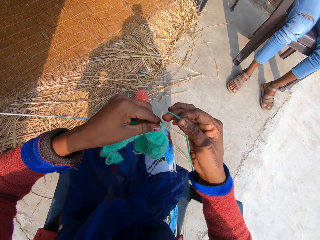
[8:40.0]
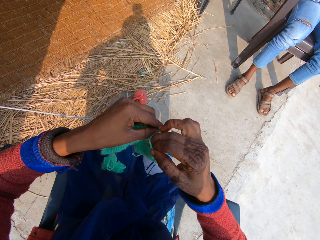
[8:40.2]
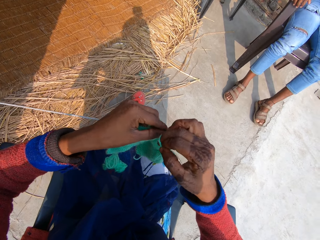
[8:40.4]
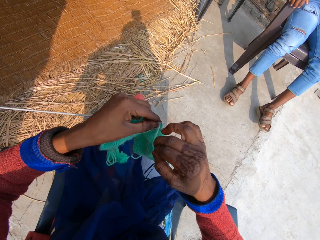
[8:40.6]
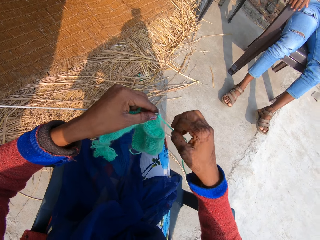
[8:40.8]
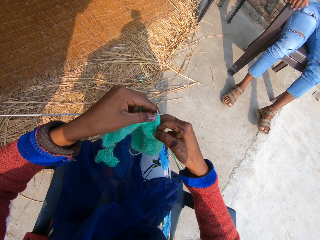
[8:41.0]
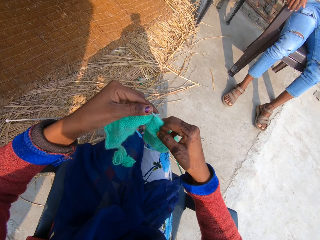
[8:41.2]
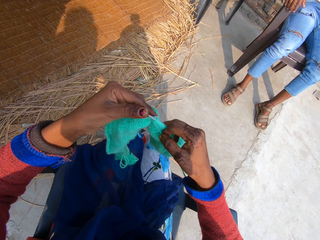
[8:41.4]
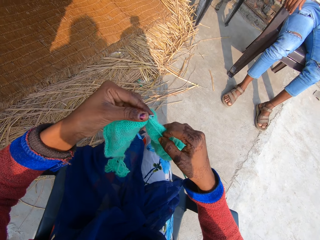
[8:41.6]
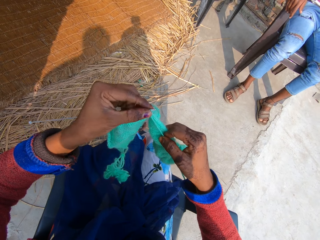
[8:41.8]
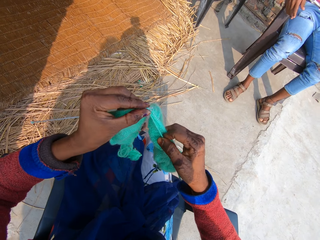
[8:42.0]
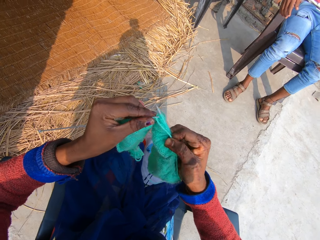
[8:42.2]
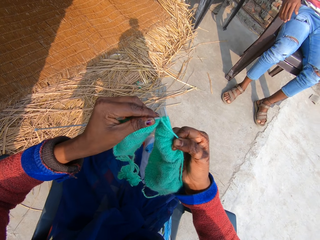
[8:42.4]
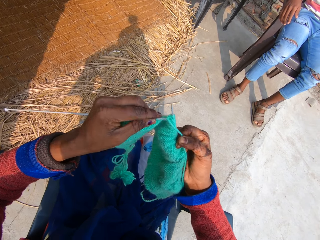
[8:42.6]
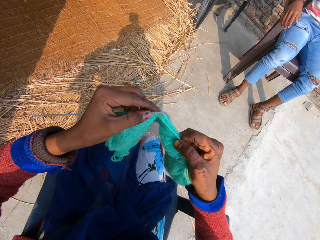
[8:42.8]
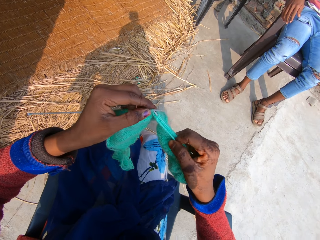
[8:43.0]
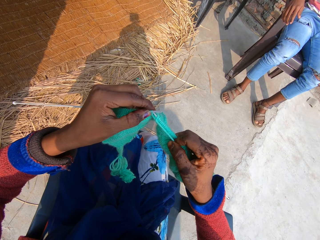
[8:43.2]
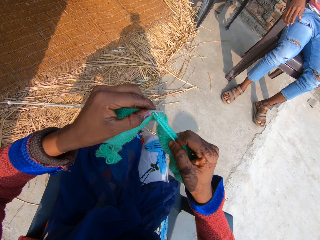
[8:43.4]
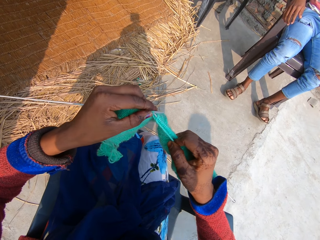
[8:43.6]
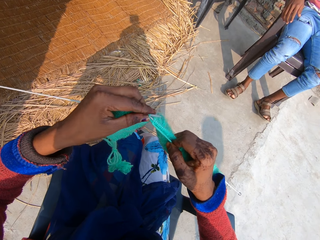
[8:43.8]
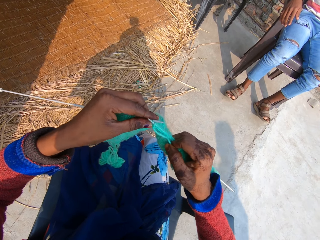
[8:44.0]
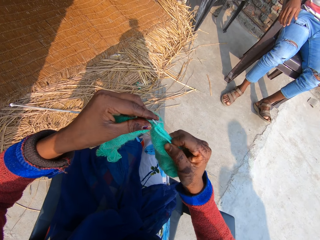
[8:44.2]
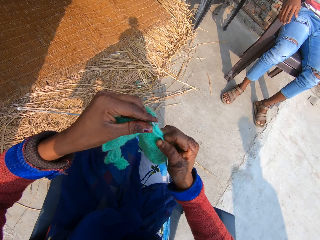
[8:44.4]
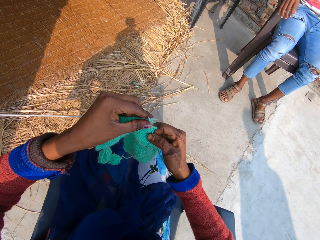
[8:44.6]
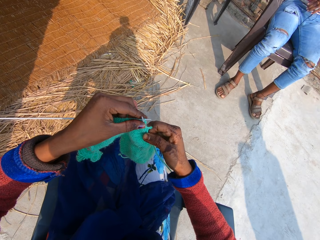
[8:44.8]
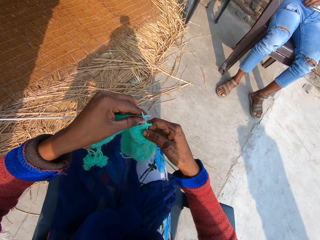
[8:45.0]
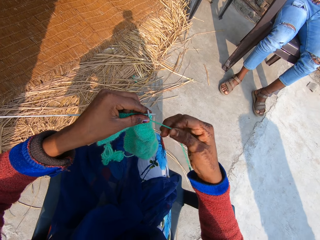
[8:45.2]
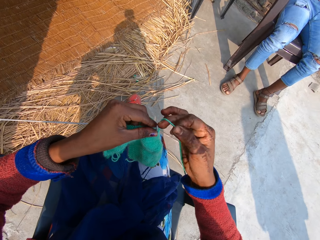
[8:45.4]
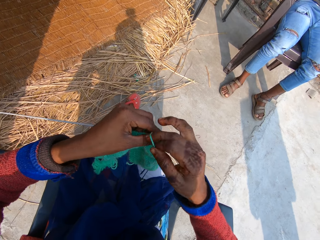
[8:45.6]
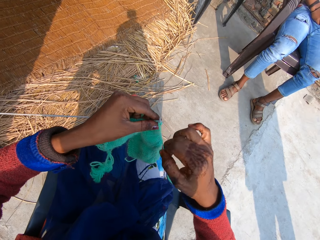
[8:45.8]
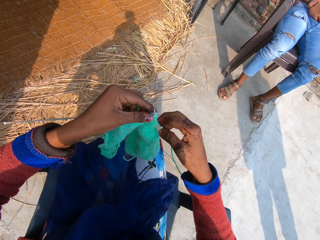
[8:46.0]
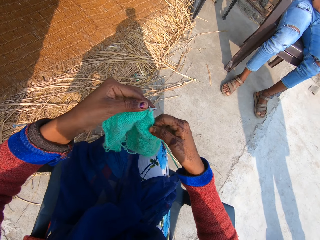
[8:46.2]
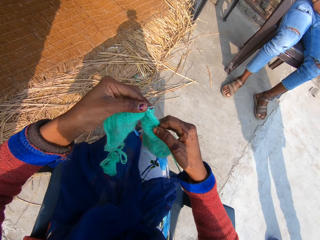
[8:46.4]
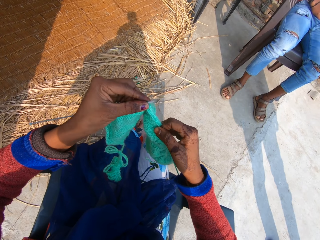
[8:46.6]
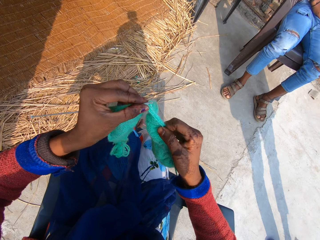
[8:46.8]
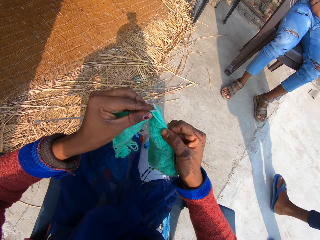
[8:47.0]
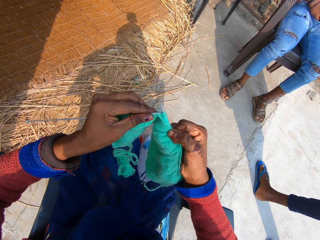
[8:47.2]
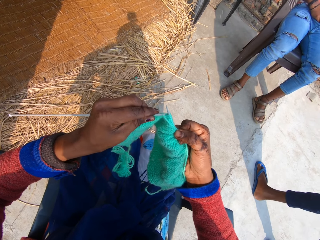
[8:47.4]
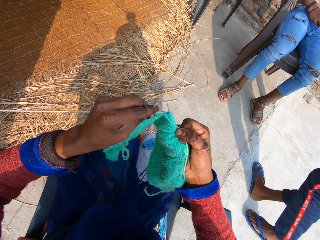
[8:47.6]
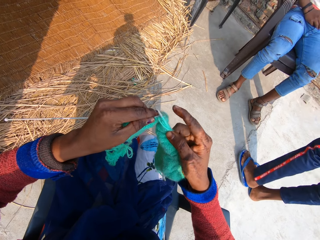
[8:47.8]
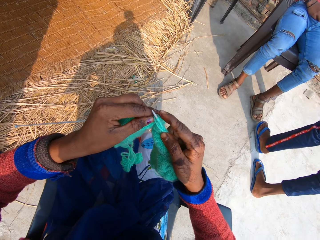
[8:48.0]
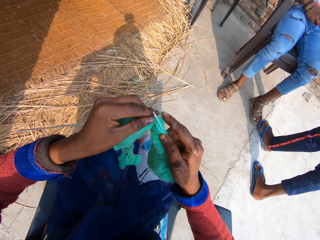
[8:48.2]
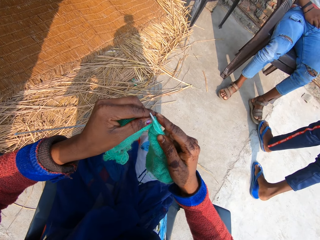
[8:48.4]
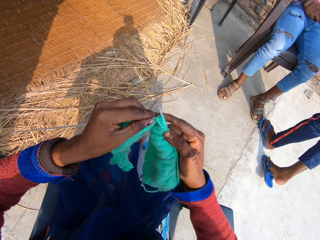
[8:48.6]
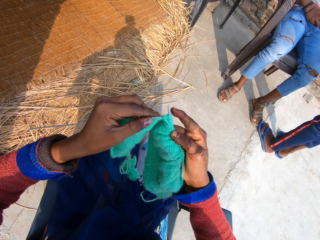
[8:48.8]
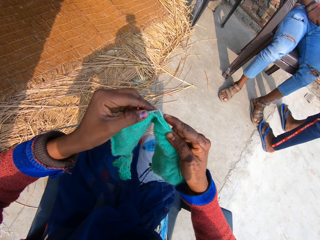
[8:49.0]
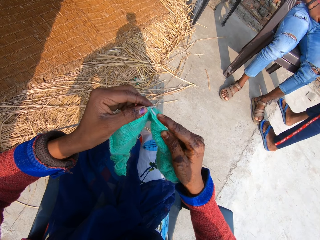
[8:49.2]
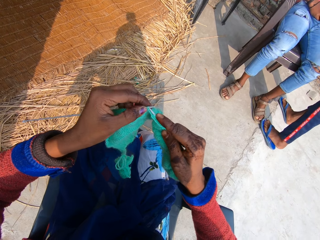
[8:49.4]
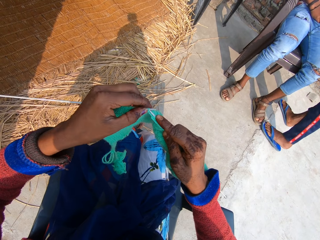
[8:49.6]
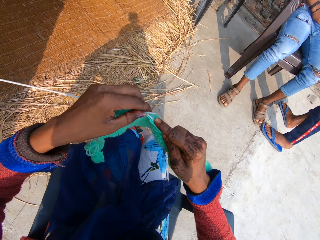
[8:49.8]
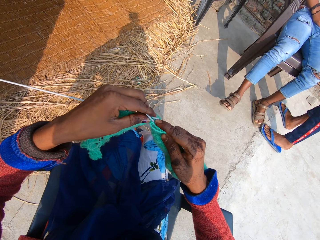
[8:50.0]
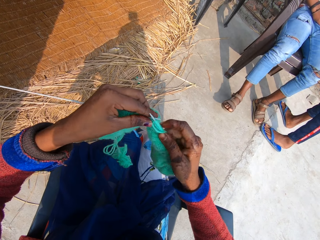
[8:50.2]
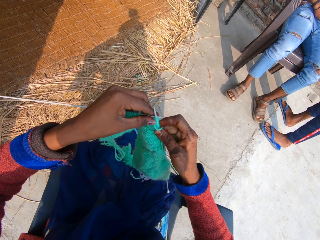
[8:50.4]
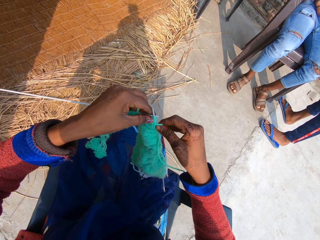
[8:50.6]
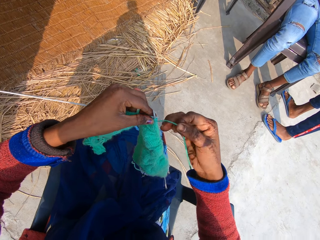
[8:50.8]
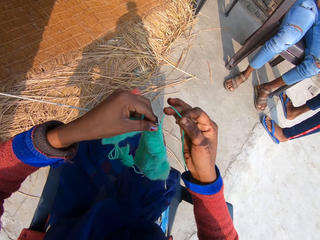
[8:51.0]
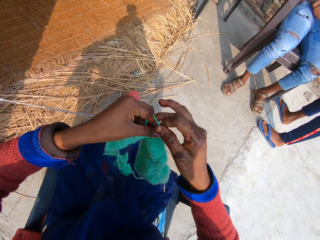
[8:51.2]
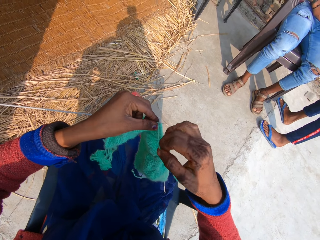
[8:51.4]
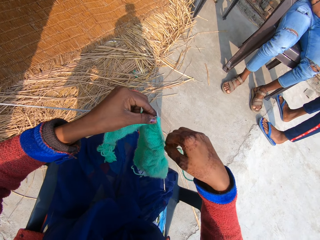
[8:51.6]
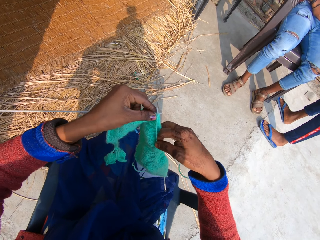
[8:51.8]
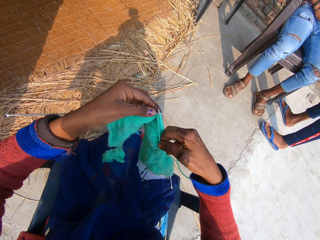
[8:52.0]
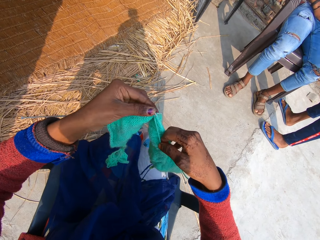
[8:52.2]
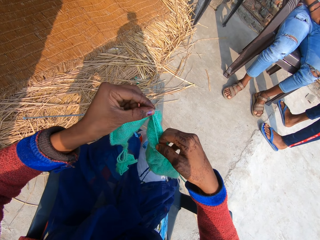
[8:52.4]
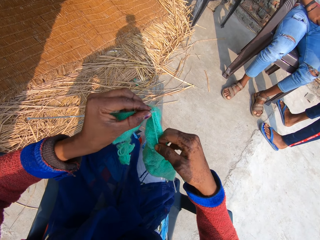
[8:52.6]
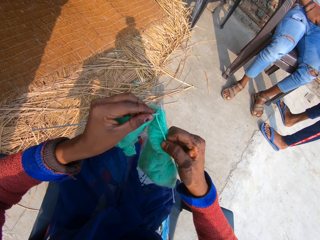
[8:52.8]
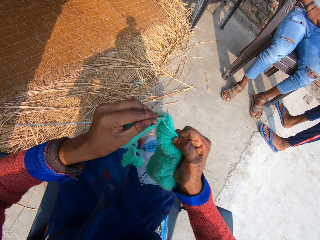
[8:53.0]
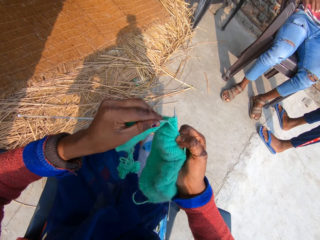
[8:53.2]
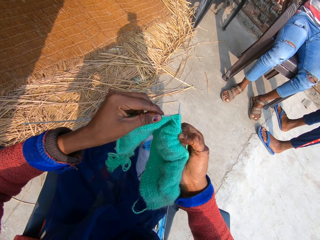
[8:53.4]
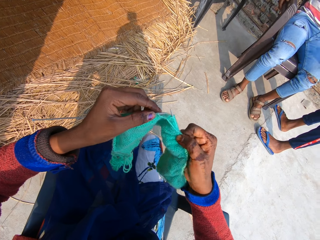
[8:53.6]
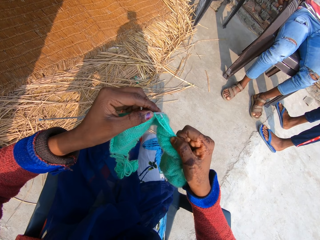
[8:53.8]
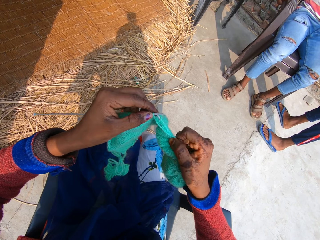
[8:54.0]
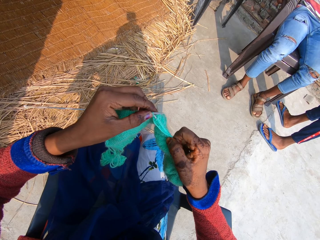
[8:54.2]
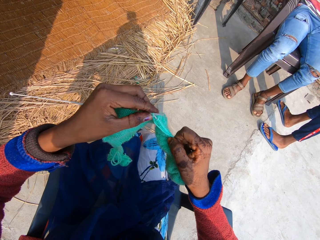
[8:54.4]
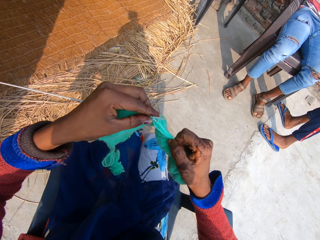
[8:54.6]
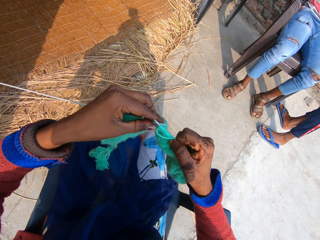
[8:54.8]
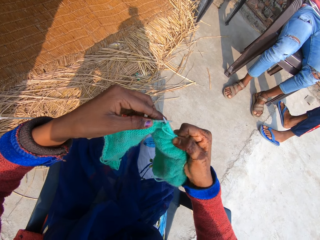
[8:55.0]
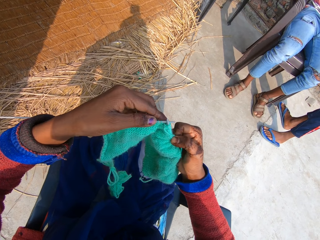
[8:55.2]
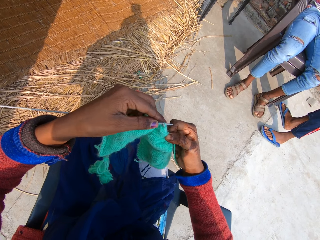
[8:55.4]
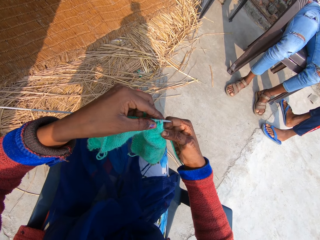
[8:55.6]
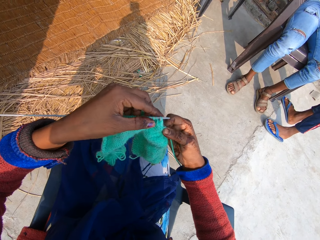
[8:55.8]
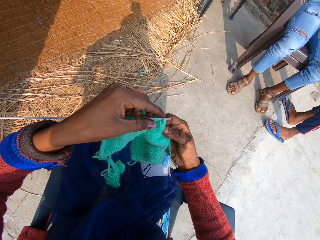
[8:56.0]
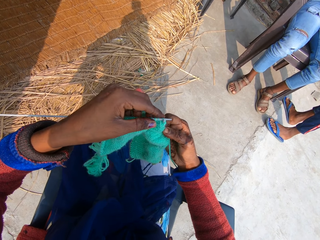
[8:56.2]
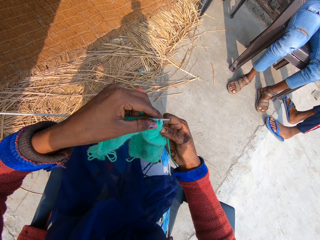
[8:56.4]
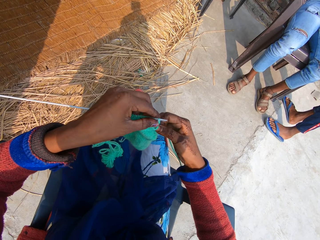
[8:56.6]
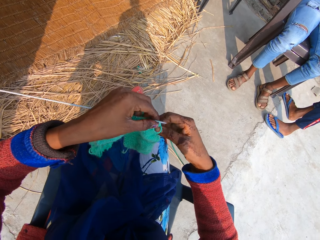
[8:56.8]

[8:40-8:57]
The camera wearer rolls a knitting thread on a single point knitting needle. They knit the fabric. They hook the knitting thread with the single point knitting needle. A man talks to another man. The camera wearer rolls the knitting thread on the single point knitting needle. They knit the fabric. They hook the knitting thread with the single point knitting needle. The other man interacts with the first man. The camera wearer rolls the knitting thread on the single point knitting needle. They knit the fabric. They hook the knitting thread with the single point knitting needle.

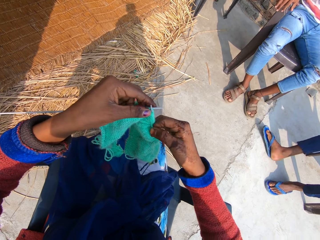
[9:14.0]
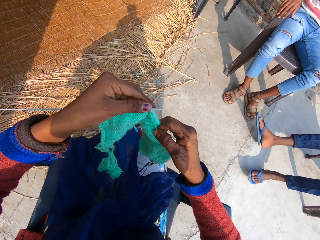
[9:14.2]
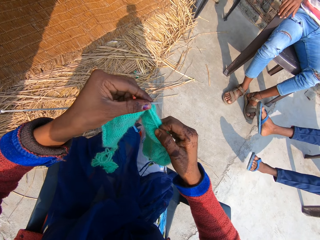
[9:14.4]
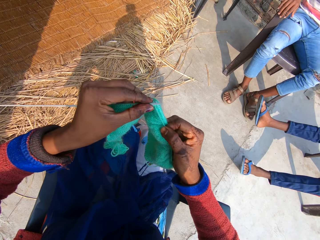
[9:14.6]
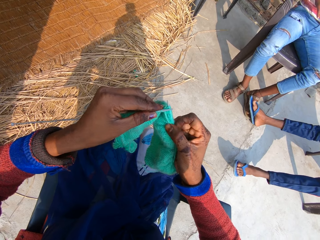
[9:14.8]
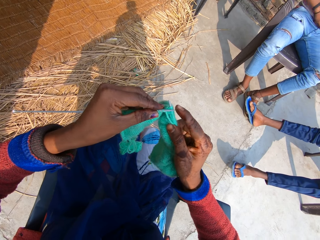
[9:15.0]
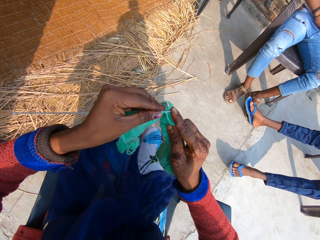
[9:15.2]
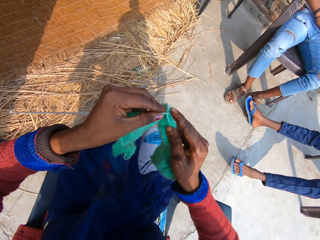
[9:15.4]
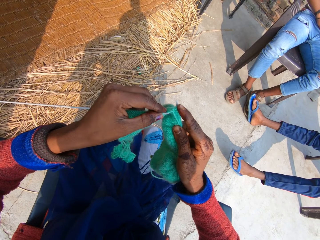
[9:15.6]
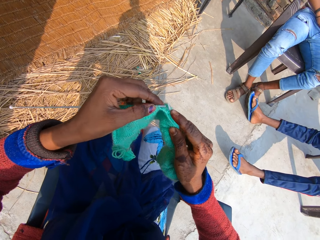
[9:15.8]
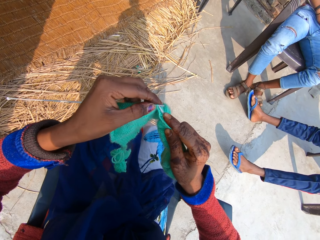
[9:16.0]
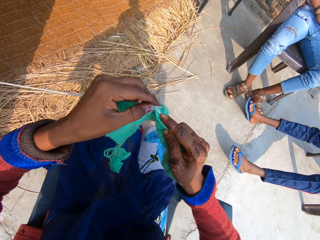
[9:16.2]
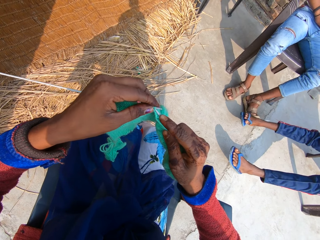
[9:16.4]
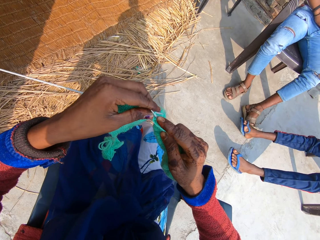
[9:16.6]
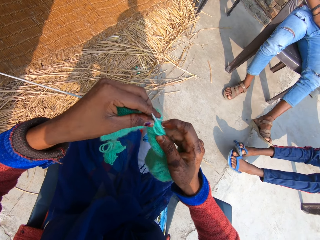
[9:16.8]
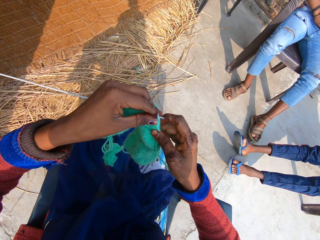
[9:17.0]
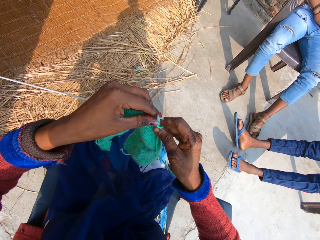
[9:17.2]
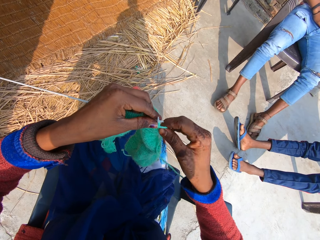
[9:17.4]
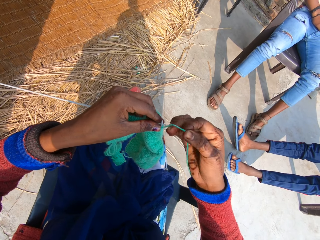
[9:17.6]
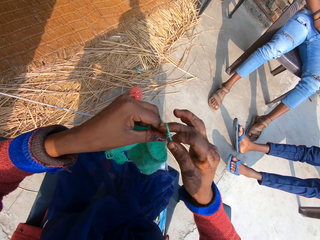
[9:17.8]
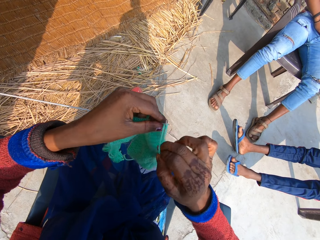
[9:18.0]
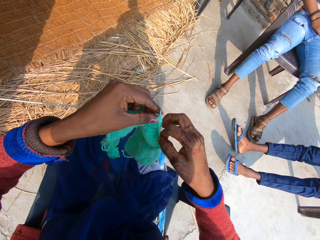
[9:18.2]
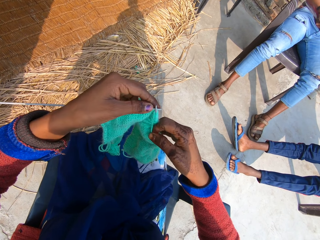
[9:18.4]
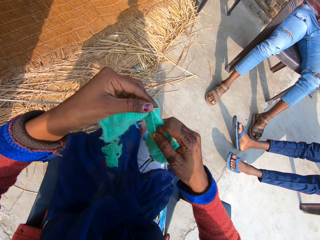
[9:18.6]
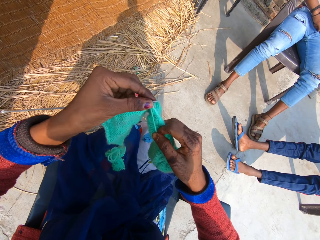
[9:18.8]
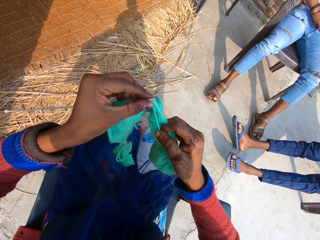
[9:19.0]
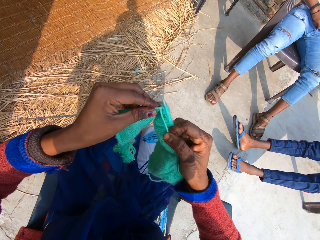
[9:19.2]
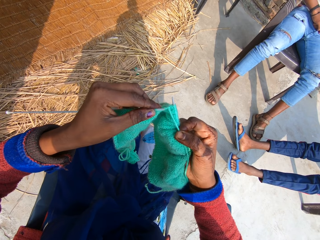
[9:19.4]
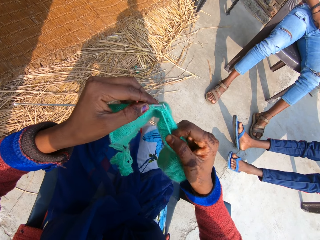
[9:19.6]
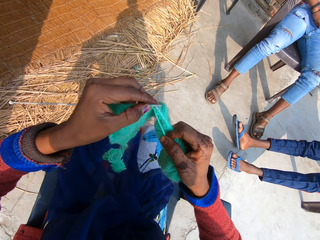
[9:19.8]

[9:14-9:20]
The camera wearer knits a fabric.
